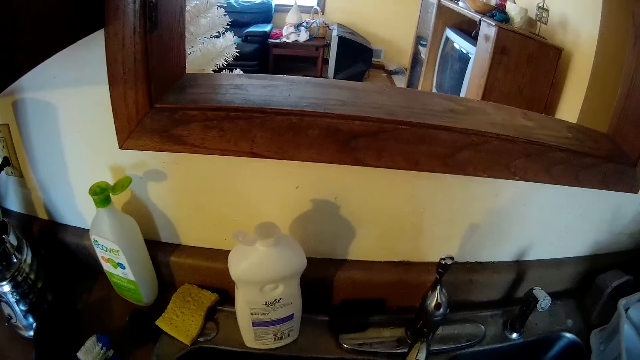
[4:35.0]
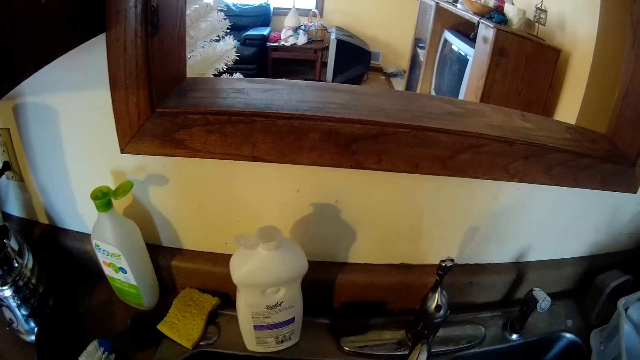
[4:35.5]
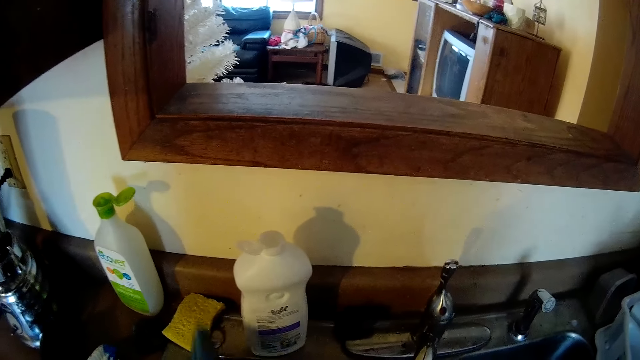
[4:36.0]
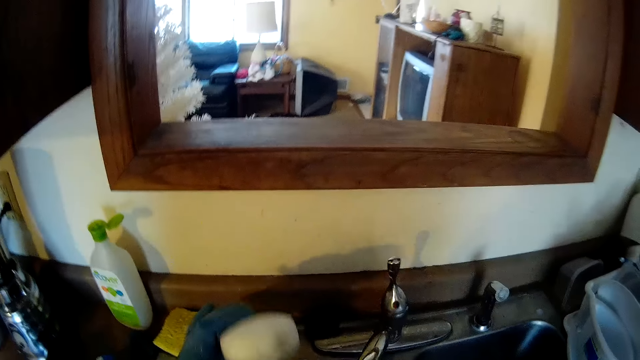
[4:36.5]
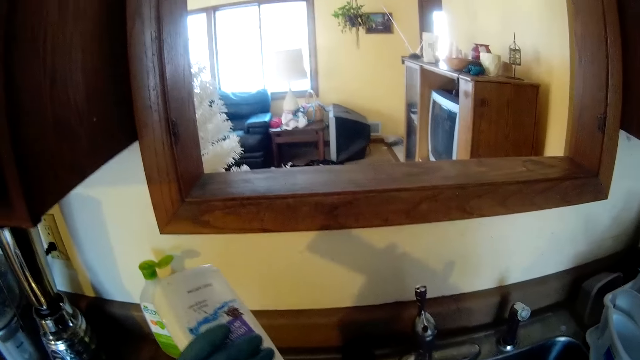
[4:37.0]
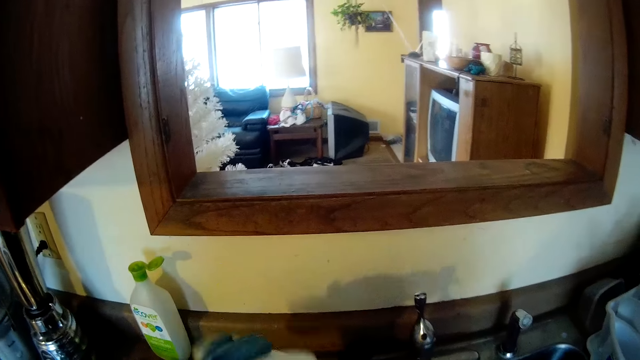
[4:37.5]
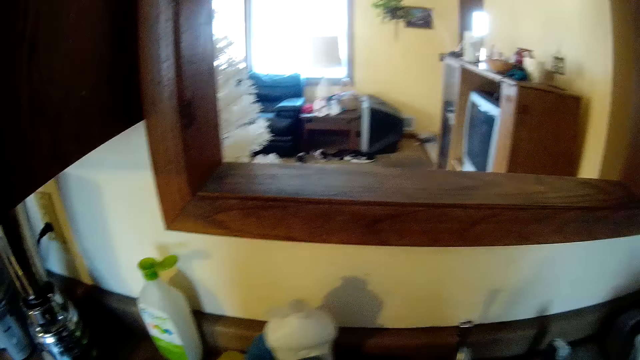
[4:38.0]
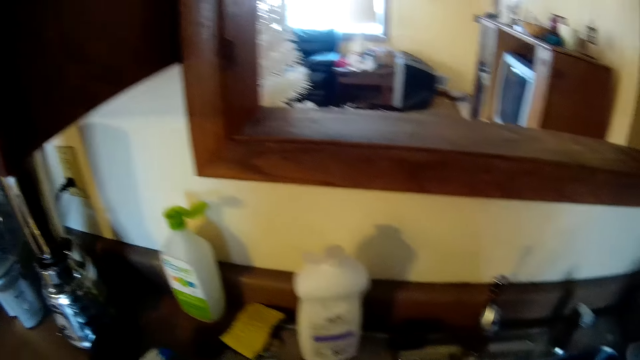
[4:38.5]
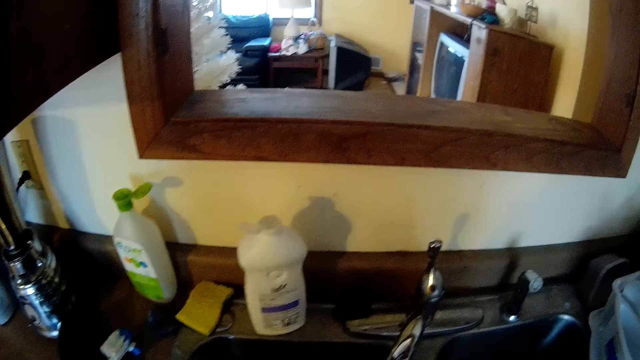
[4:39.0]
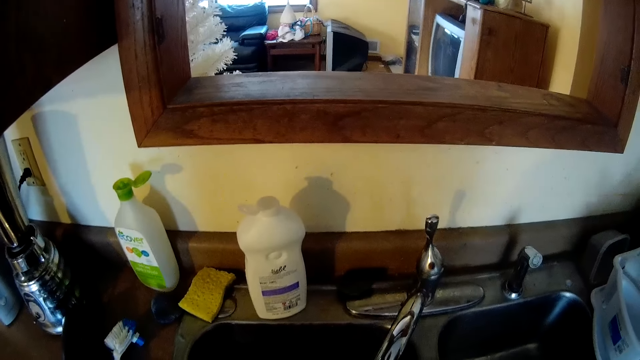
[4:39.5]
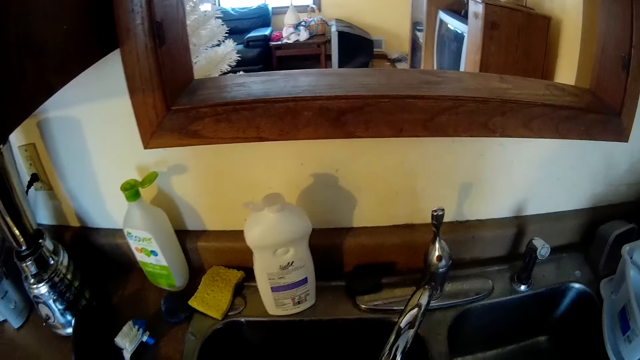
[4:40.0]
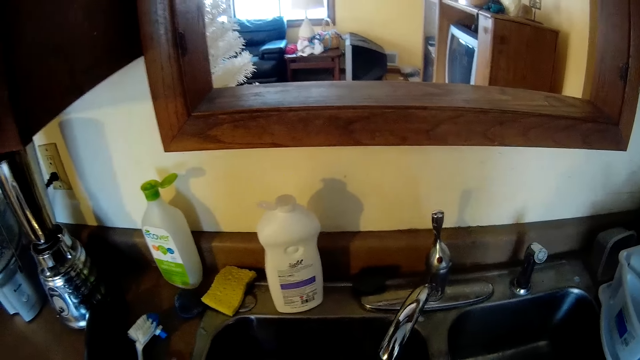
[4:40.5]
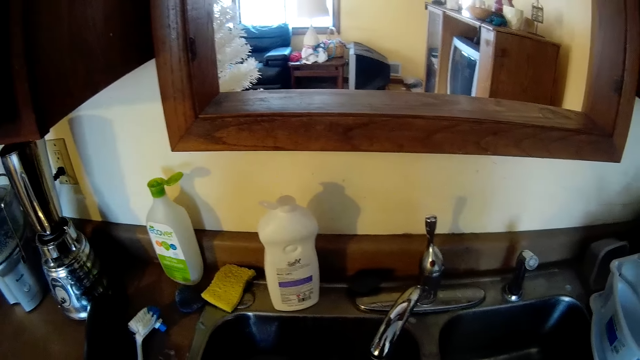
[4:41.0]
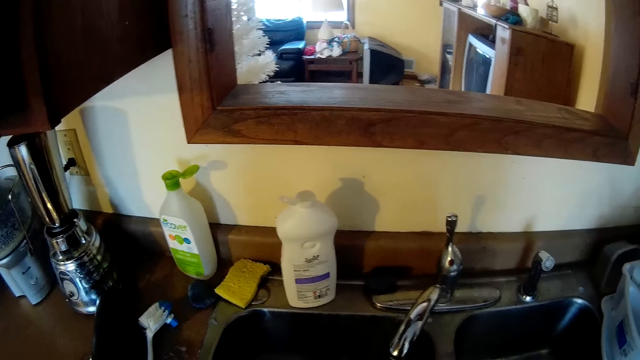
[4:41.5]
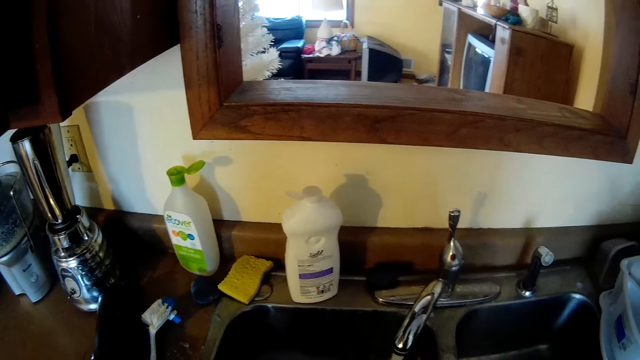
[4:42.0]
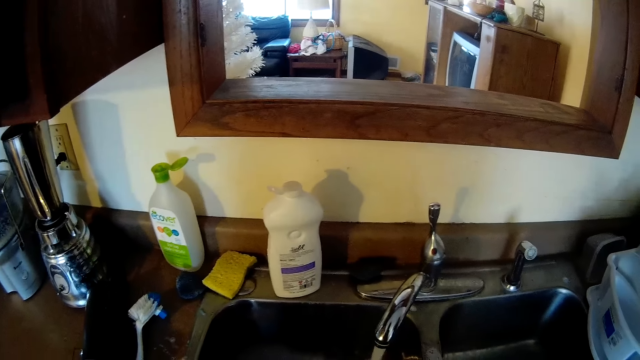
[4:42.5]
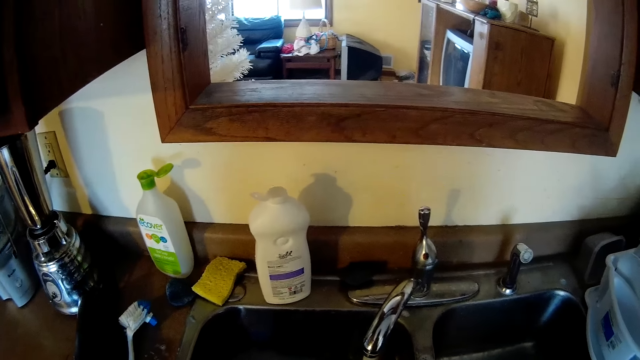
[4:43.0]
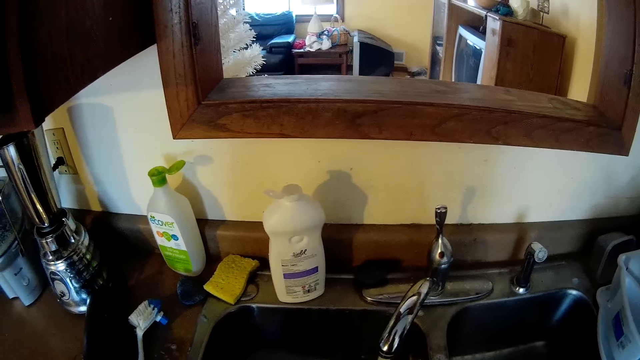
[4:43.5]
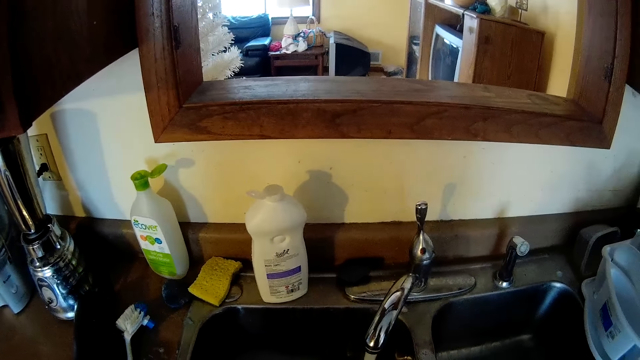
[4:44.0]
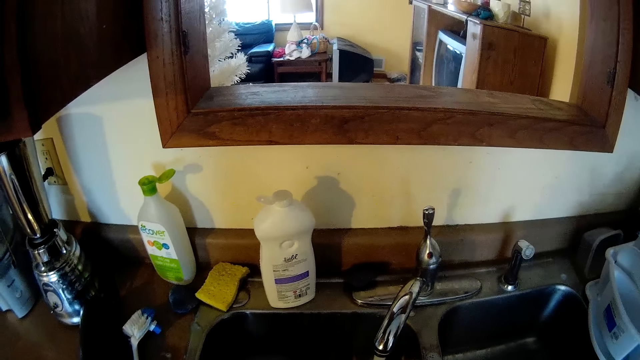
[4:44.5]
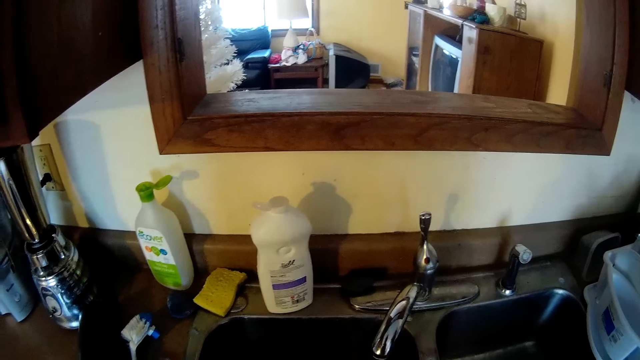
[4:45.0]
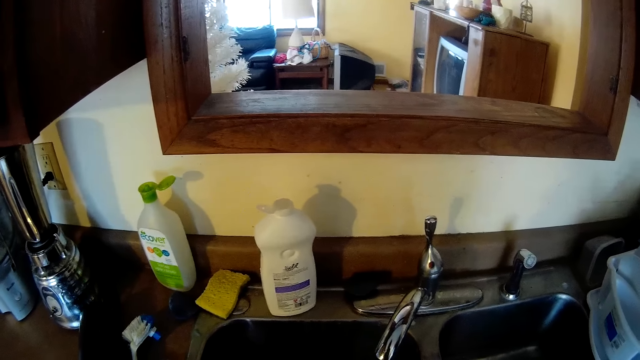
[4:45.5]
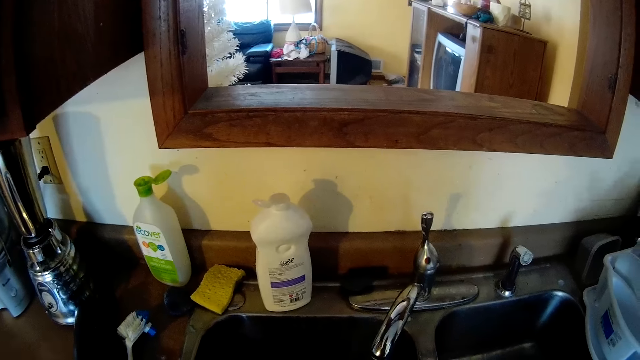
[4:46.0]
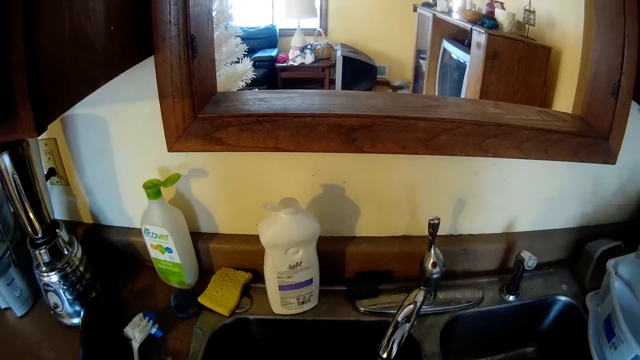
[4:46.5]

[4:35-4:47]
The camera wearer turns to the sink. She picks the liquid soap container from the sink countertop with her left hand. She pours soap on the foam. She drops the liquid soap container on the sink countertop with her left hand. She washes dishes.

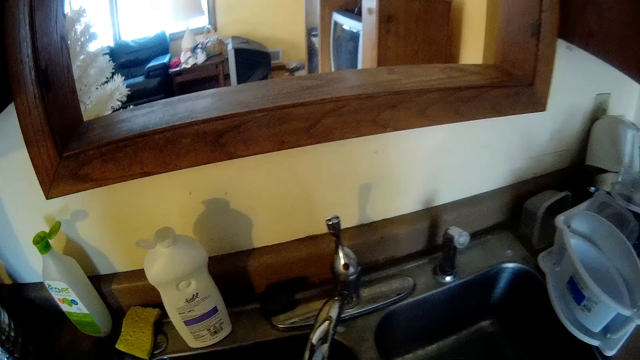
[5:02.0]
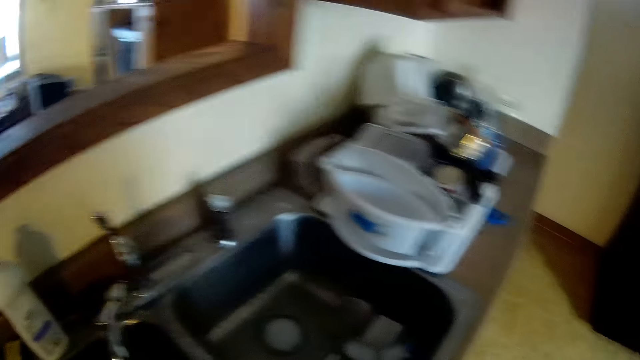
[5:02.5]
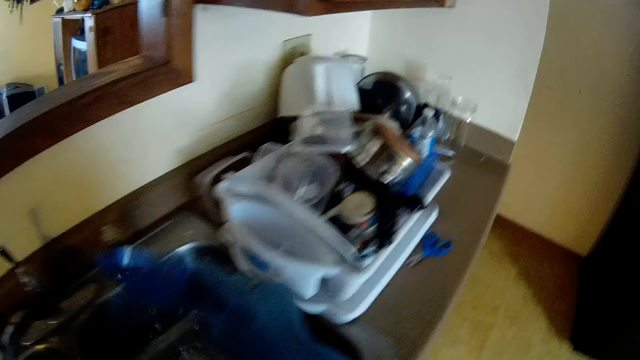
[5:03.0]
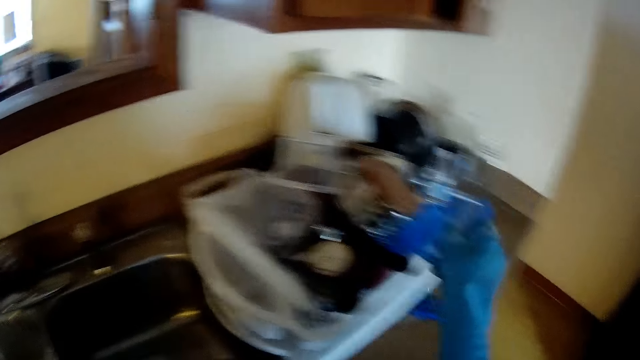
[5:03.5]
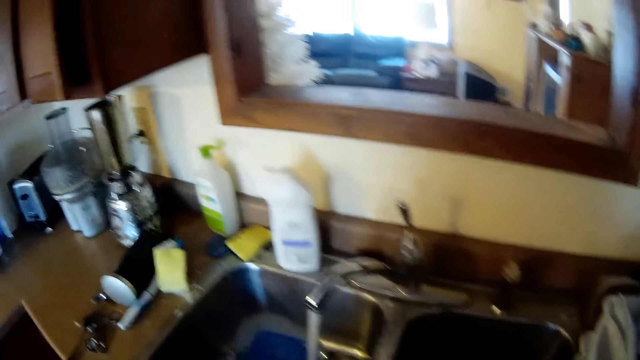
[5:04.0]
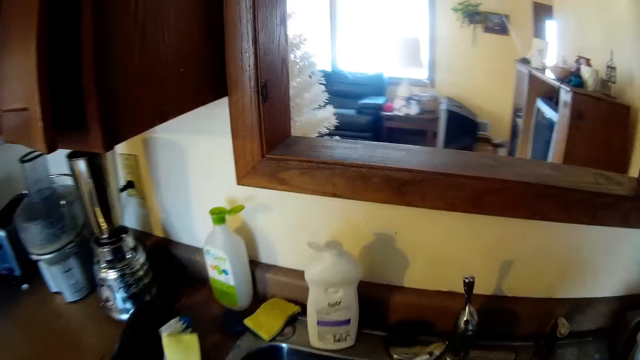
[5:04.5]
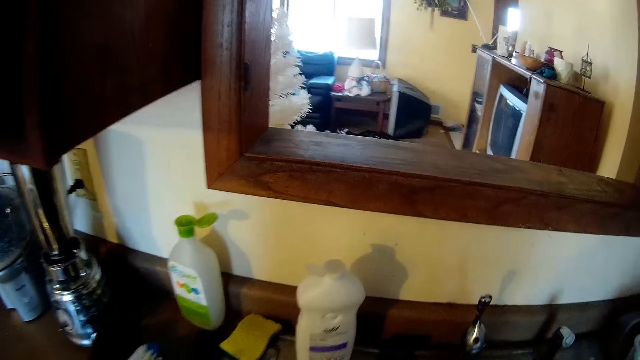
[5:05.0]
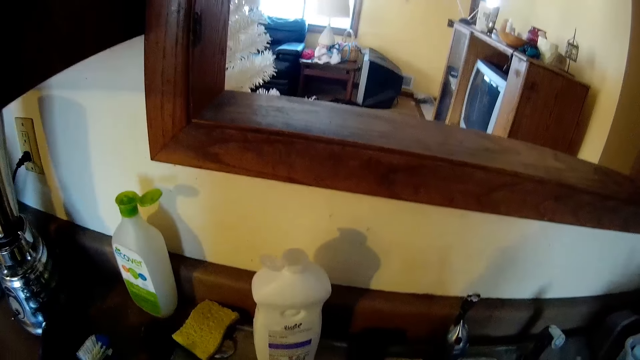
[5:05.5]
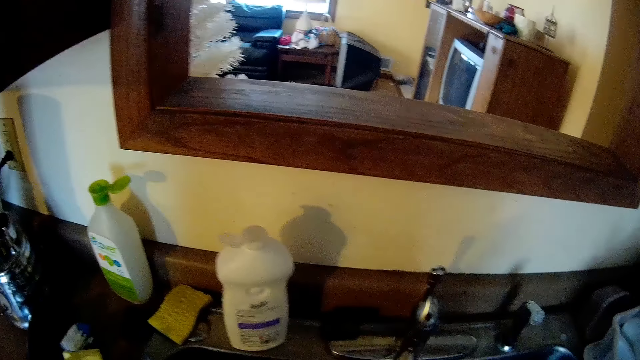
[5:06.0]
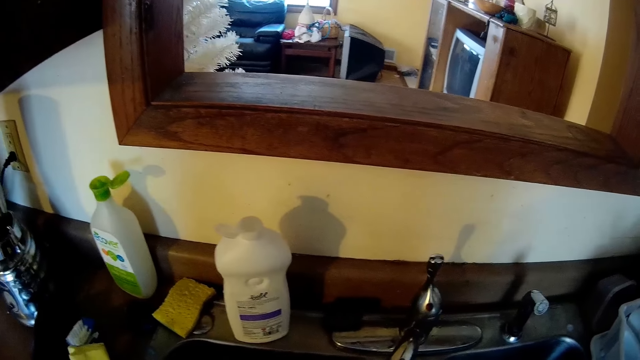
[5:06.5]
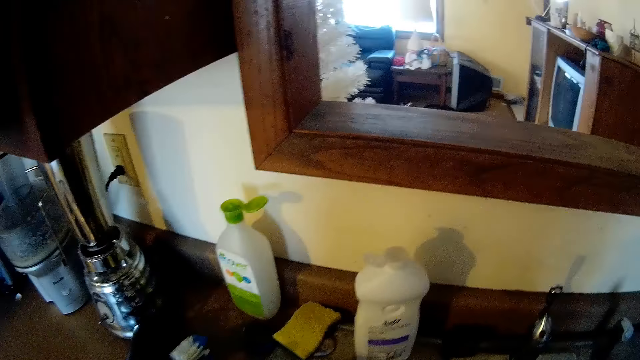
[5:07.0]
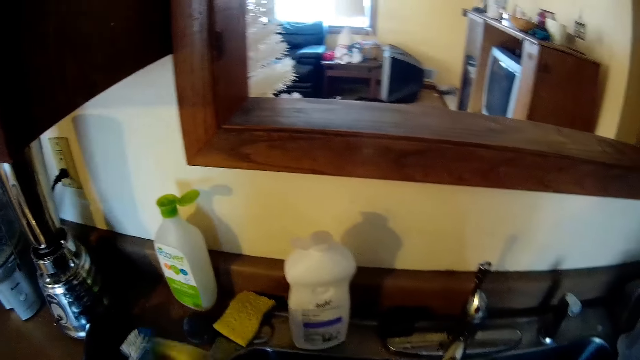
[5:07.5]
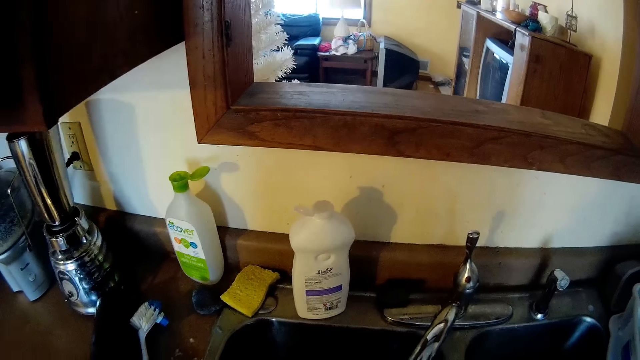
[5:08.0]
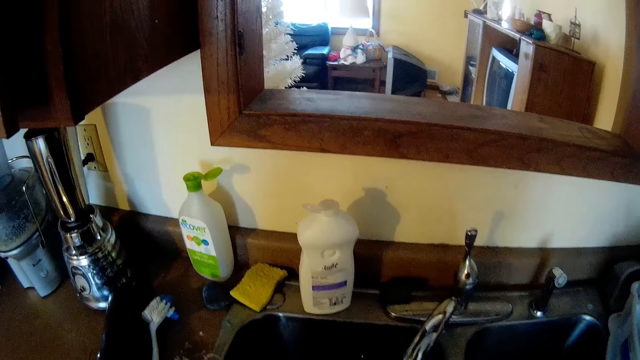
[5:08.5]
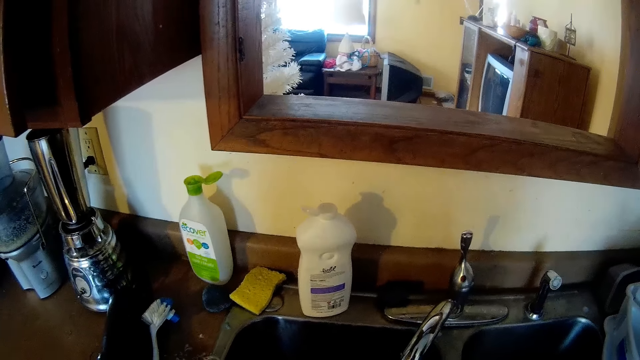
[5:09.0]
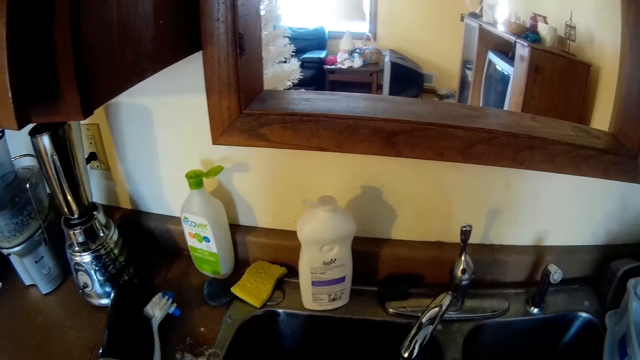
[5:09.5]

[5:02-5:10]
The camera wearer puts a plate cover or lid in the plate rack with her gloved right hand. She washes the lid in the sink.
